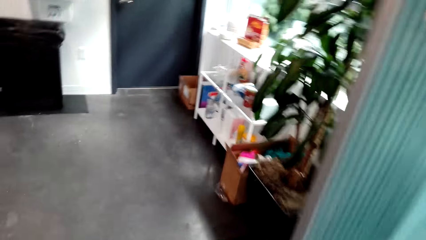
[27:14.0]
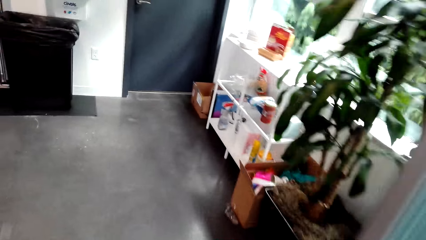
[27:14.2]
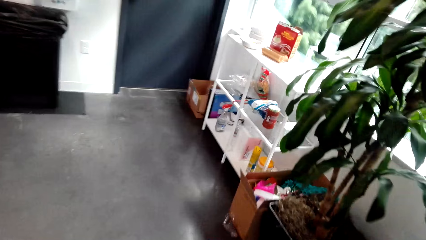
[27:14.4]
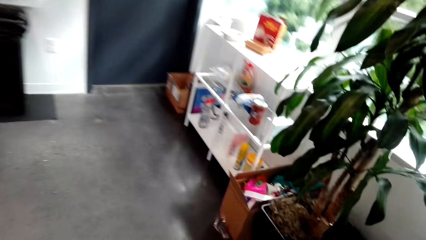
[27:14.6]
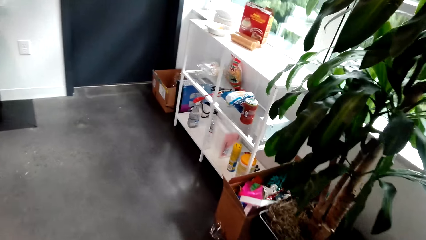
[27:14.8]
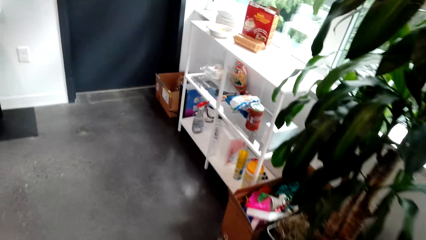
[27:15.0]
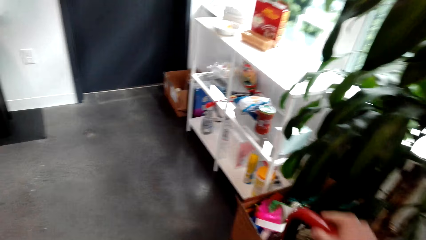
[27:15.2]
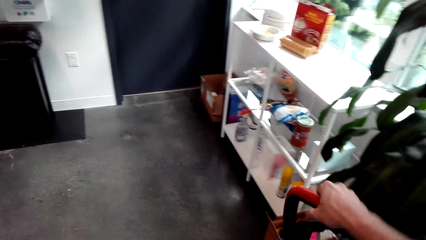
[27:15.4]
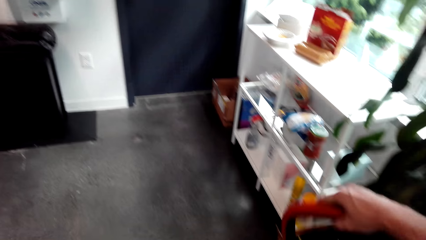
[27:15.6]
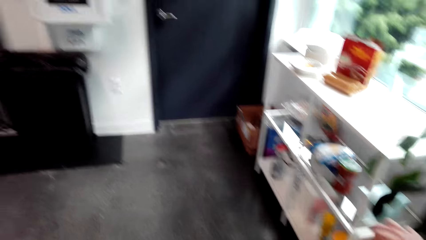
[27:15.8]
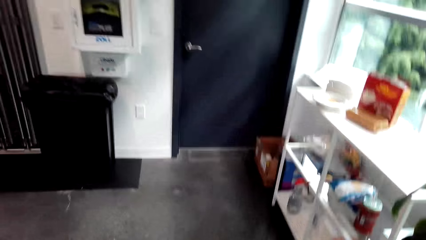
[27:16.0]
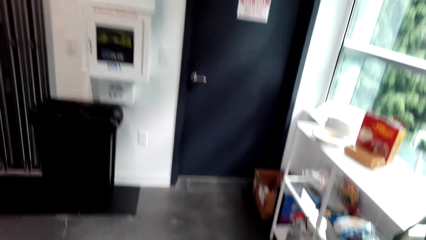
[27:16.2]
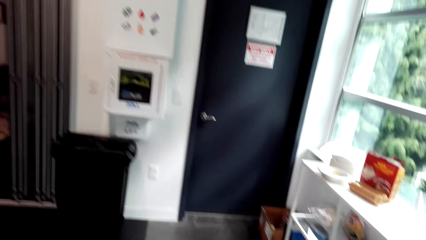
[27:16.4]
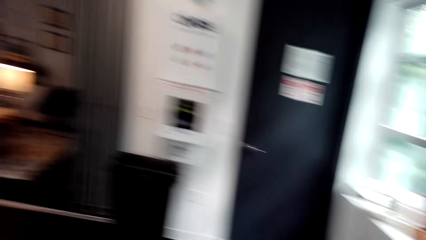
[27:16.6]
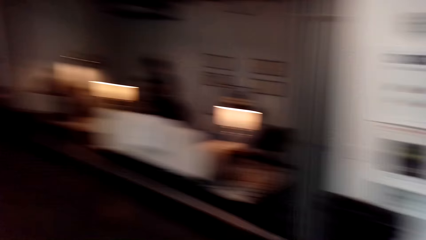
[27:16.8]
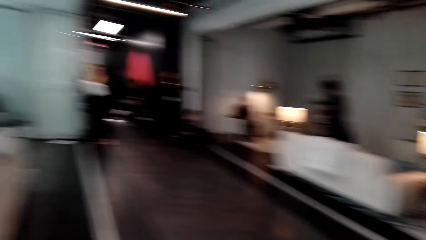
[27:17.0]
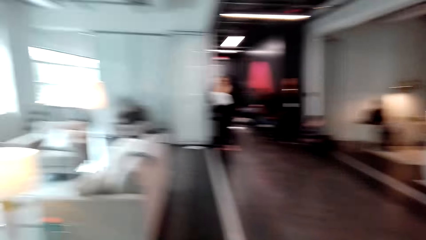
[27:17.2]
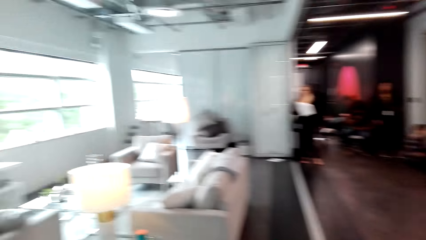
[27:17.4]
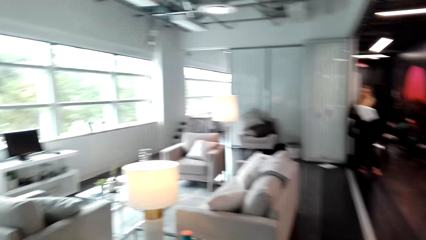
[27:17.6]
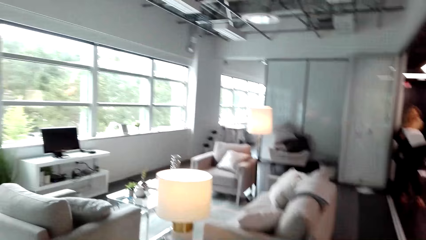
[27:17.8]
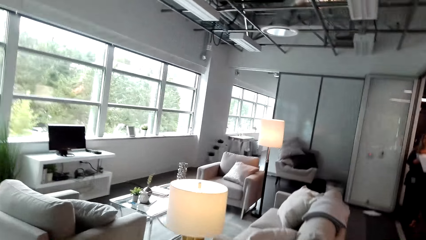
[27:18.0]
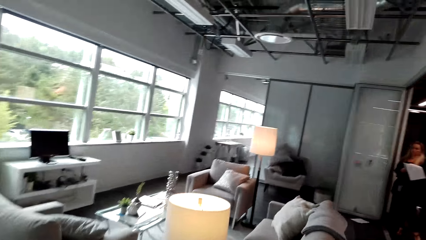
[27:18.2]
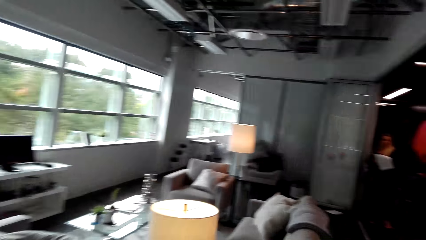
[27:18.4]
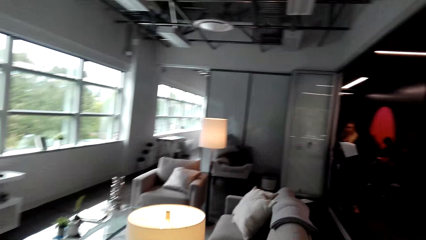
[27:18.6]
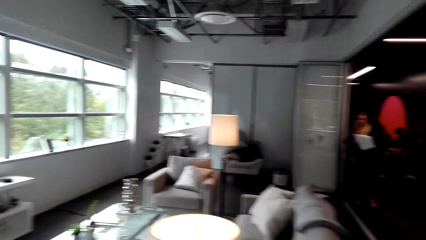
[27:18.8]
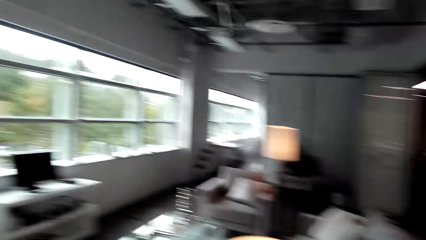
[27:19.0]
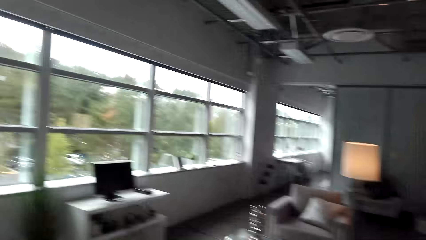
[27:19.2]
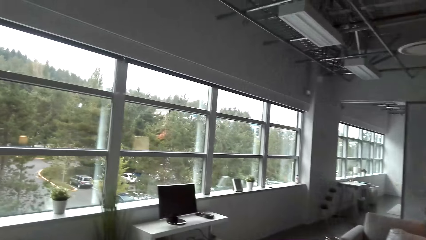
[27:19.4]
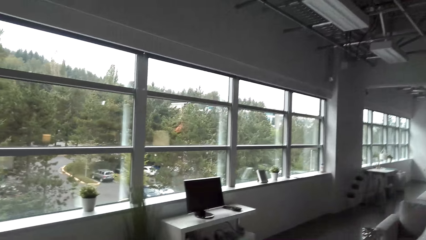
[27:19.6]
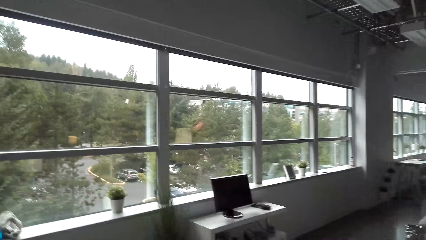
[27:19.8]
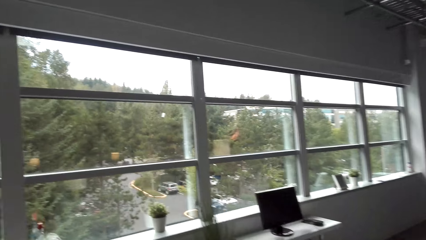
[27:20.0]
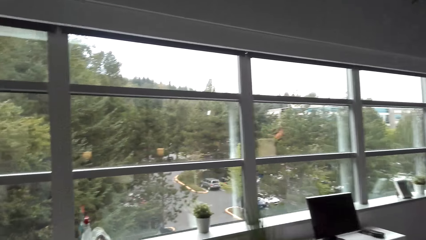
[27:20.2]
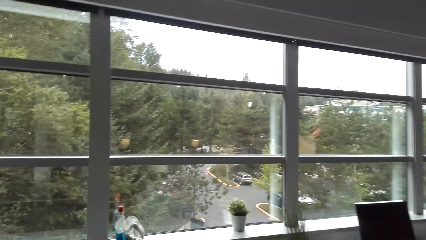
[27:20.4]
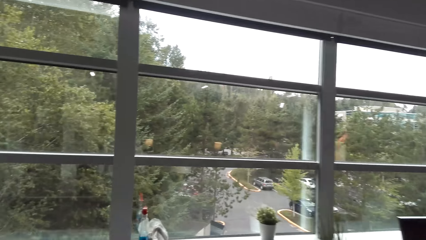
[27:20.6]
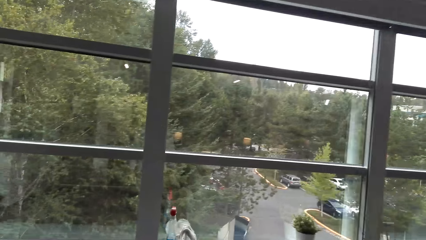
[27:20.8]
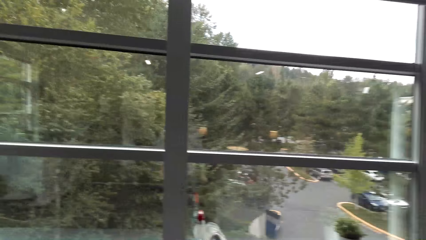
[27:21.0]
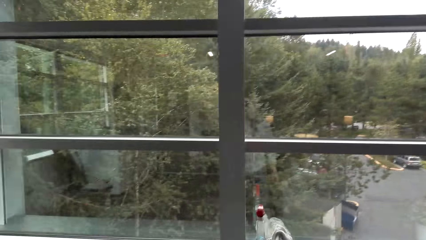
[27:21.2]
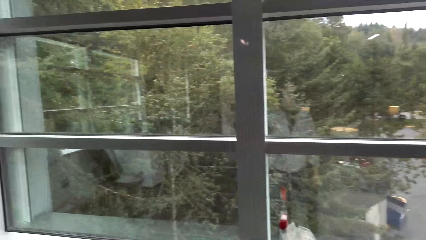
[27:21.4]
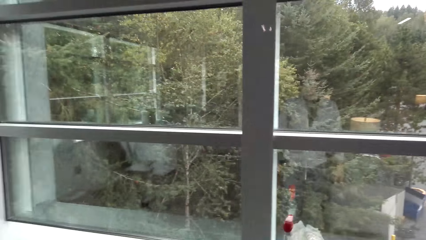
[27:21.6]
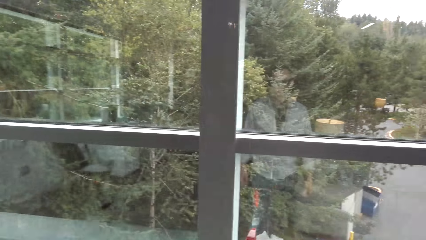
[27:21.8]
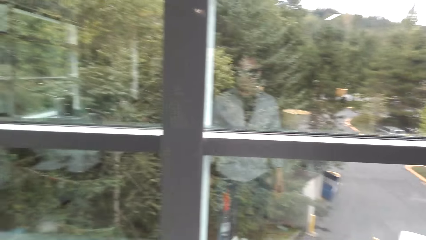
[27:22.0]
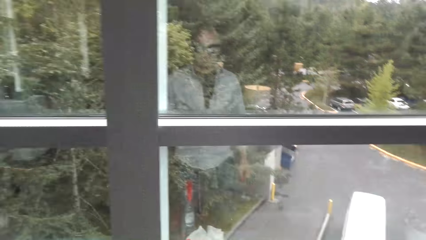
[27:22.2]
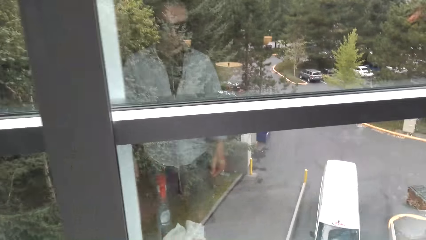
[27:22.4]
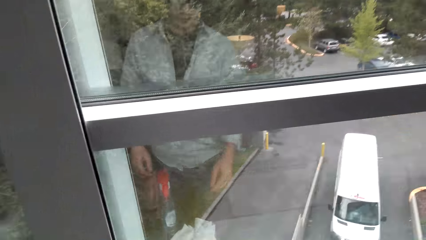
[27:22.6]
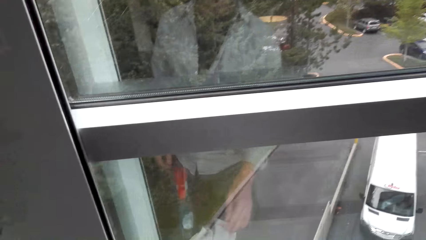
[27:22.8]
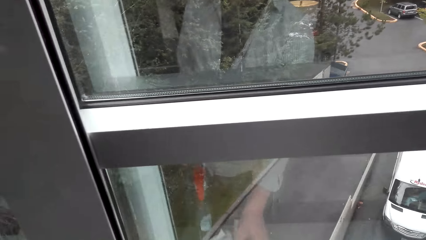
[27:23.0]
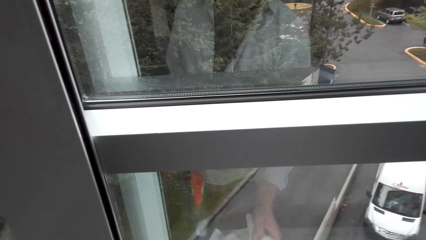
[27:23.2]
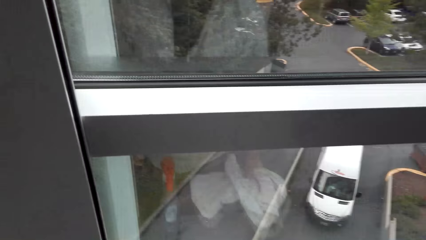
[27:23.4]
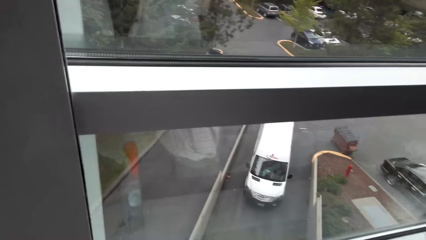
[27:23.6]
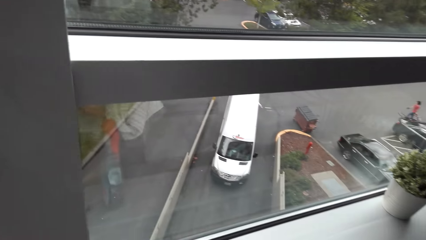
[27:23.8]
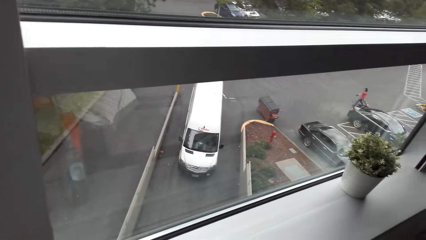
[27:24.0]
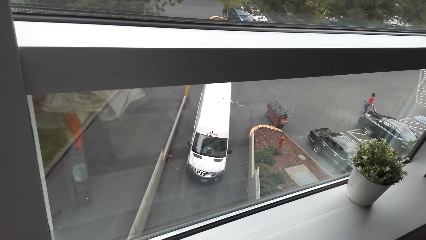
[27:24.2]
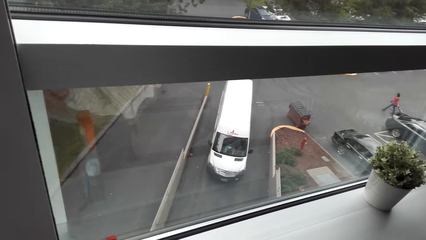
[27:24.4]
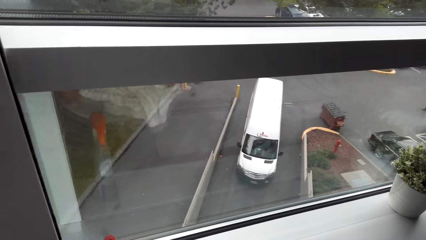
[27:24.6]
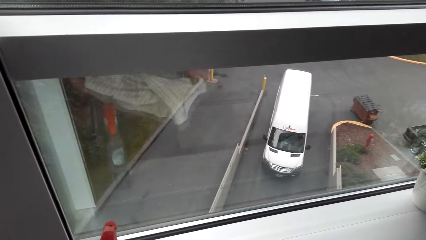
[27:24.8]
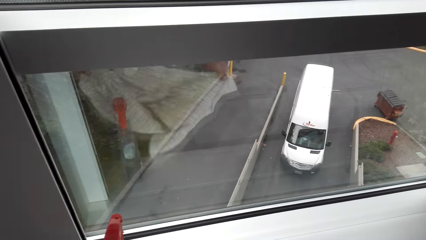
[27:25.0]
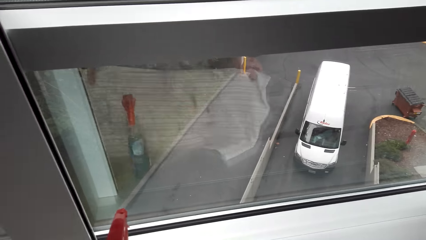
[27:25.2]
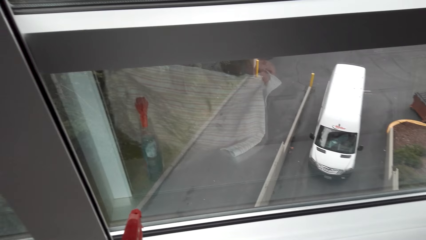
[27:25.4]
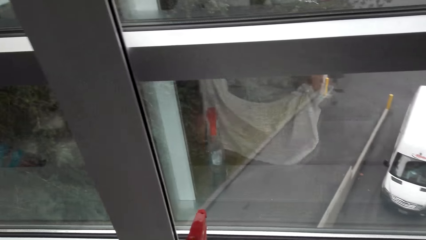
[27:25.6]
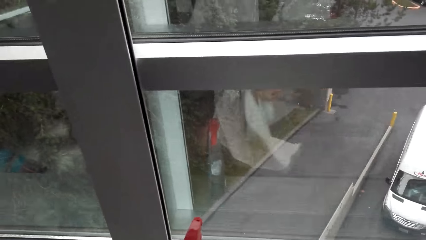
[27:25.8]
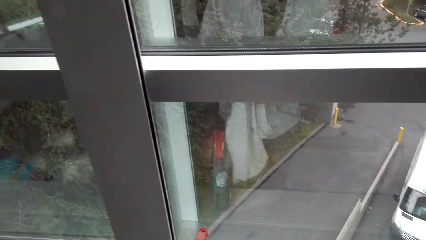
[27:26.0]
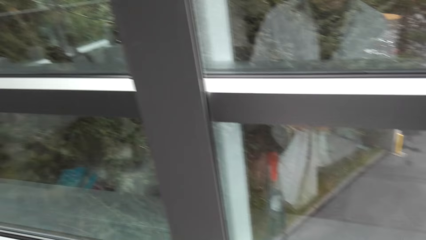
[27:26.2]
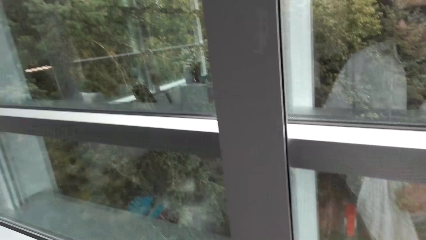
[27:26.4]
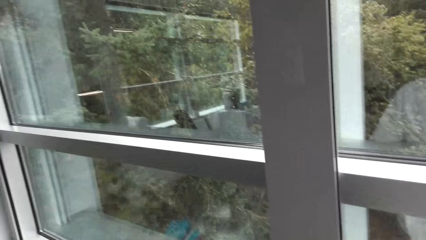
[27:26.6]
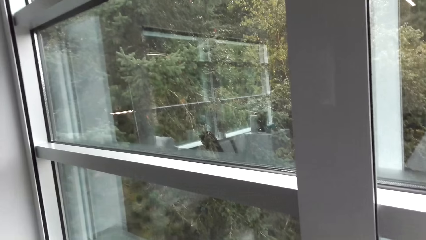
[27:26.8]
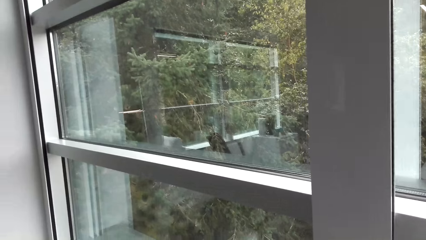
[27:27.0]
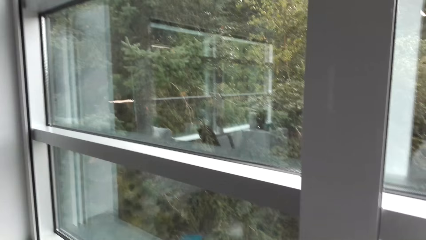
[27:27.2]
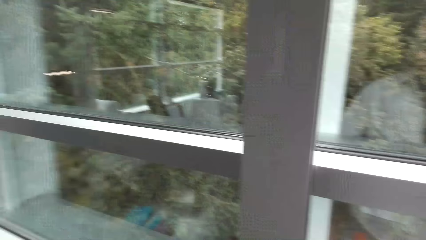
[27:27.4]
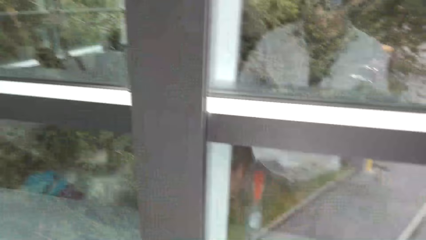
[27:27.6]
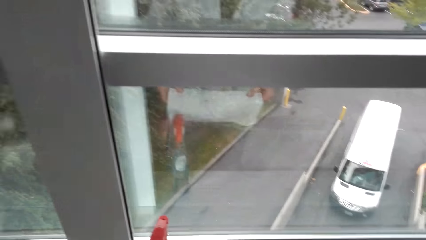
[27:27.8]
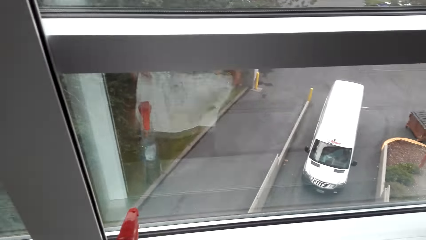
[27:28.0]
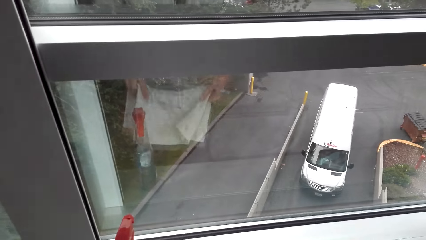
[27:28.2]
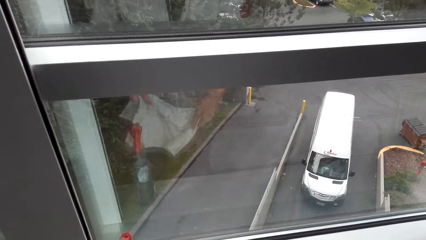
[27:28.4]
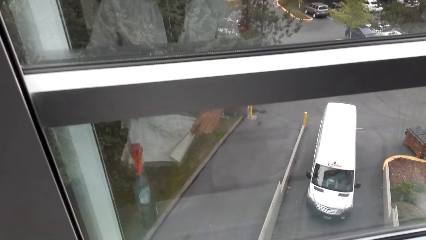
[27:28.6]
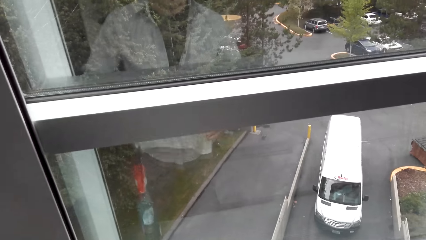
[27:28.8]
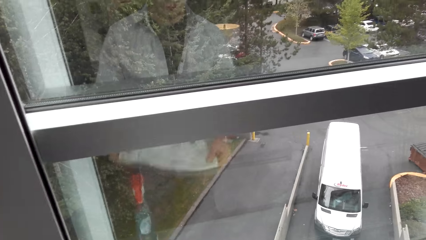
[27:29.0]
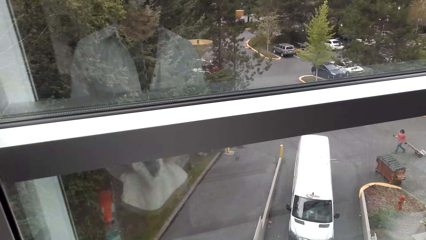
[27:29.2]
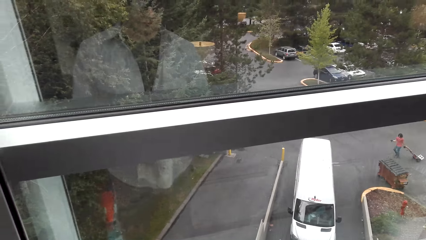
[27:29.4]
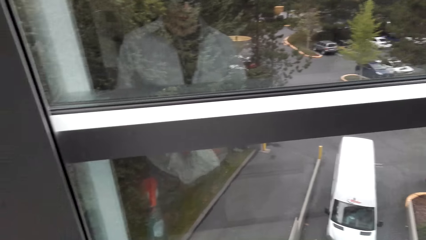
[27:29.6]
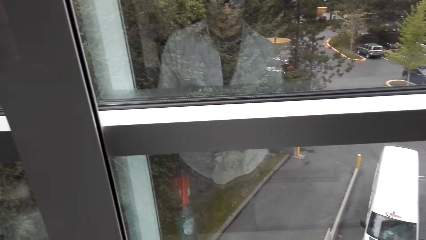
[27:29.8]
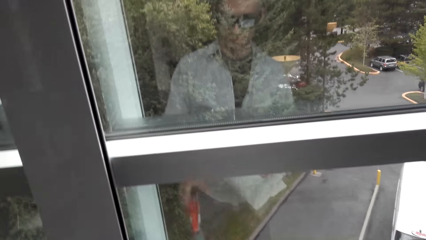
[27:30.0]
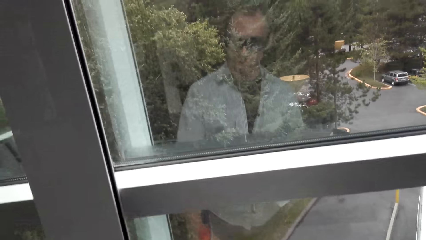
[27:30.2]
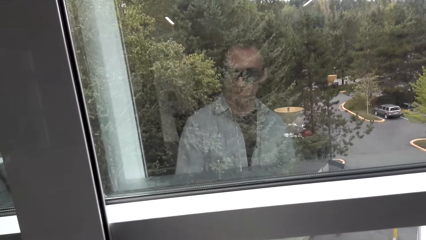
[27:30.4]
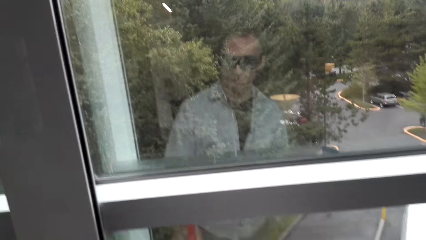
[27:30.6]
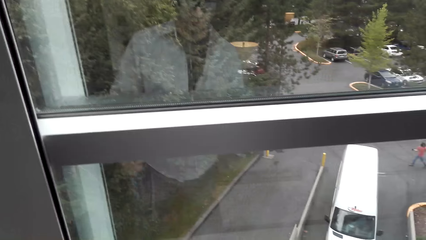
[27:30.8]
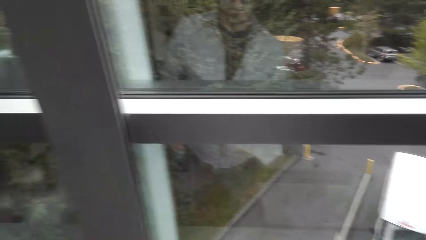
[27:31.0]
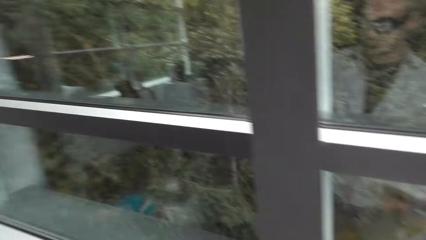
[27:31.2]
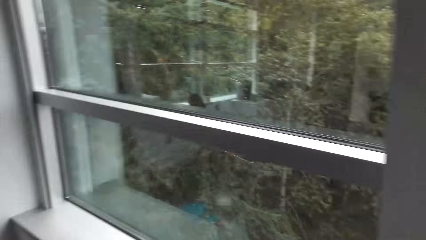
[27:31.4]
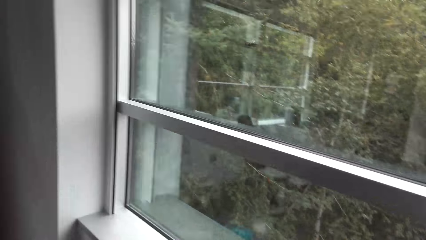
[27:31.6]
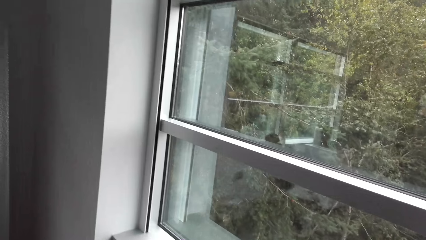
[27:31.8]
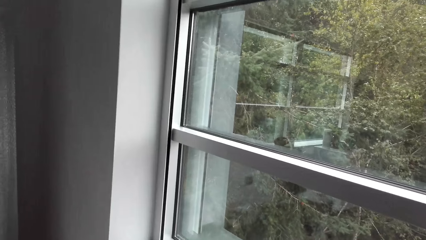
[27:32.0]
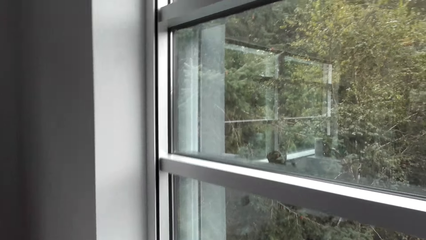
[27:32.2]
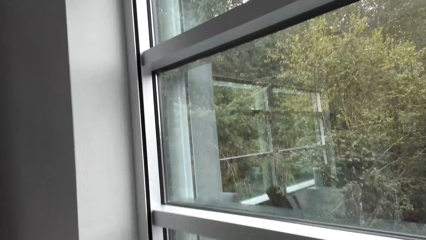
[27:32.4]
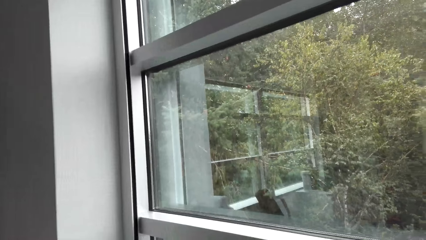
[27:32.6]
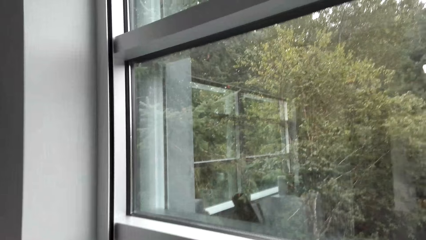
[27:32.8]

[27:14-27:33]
The camera wearer places the vacuum cleaner on the floor. They walk. They pick up a piece of cloth.
